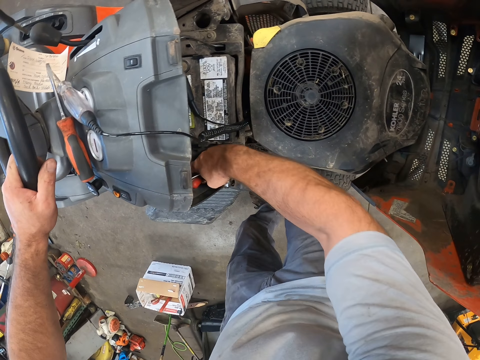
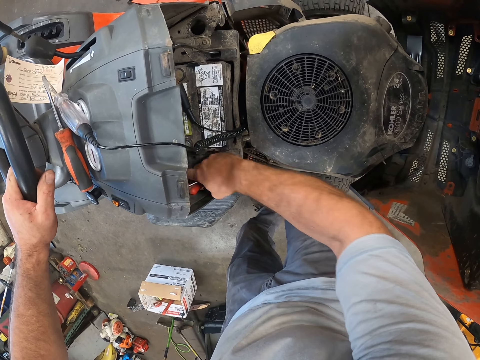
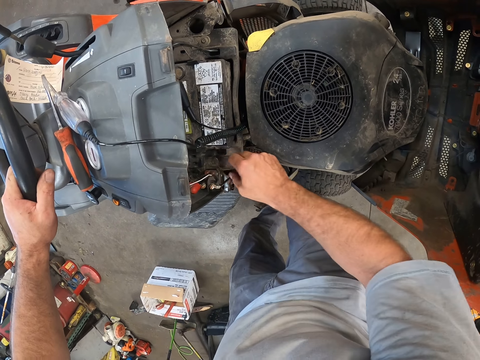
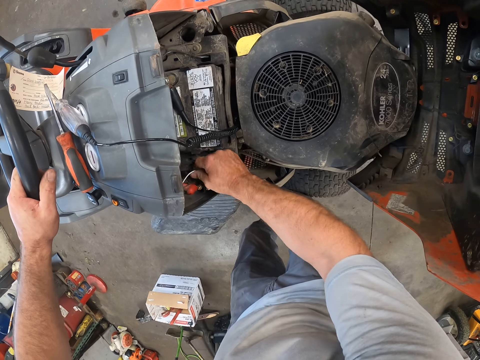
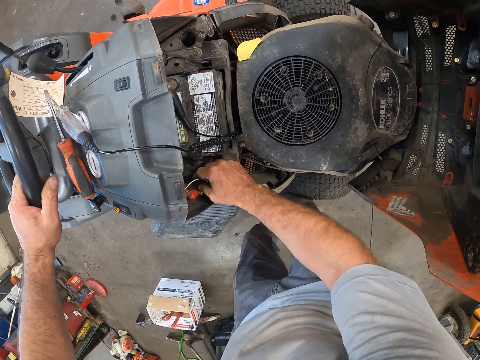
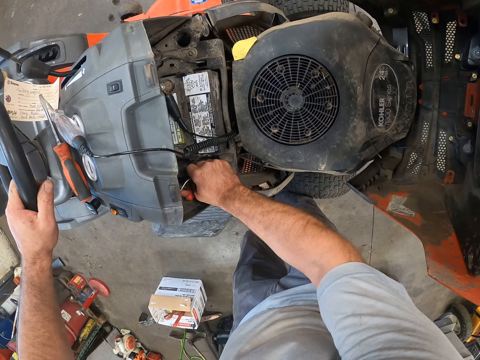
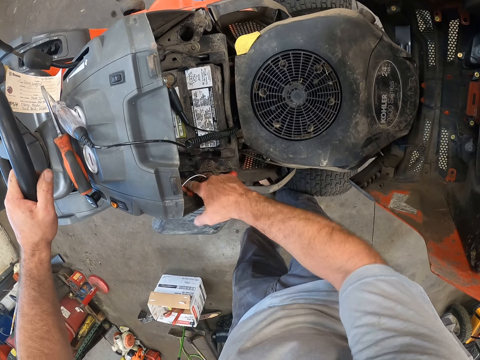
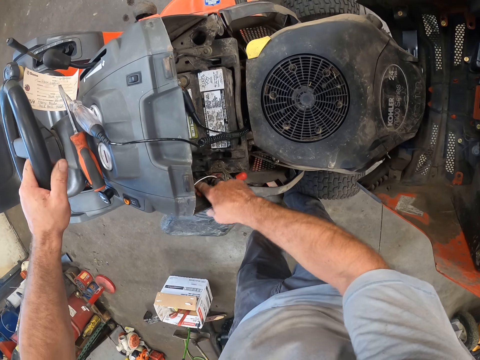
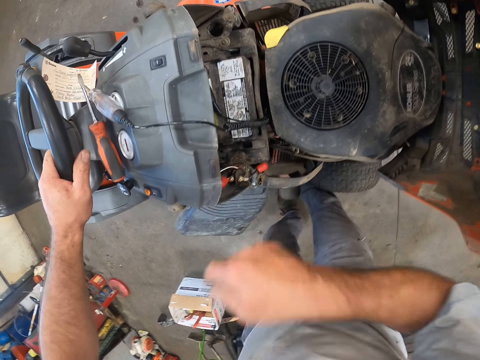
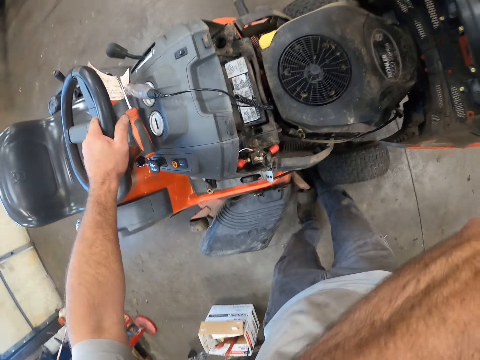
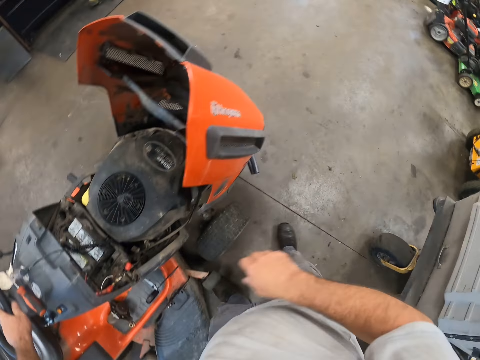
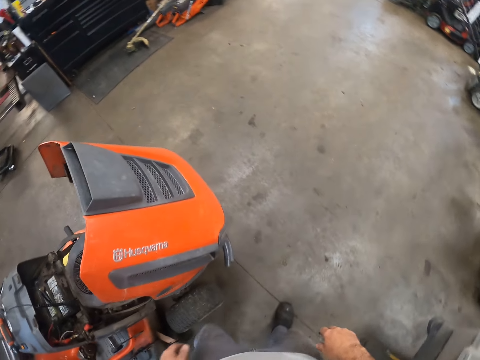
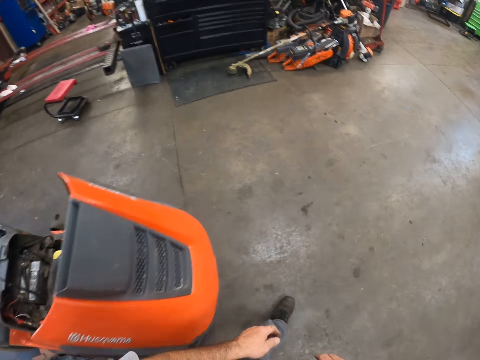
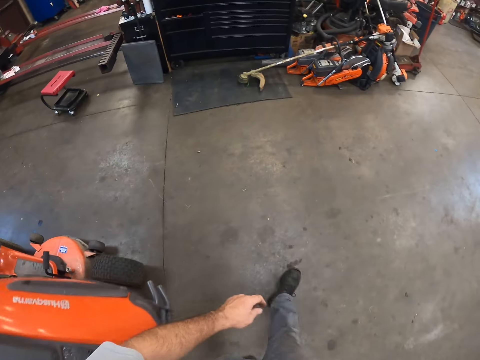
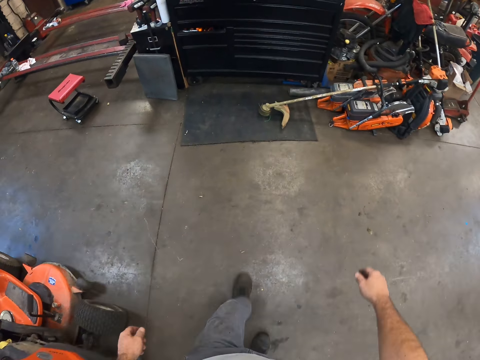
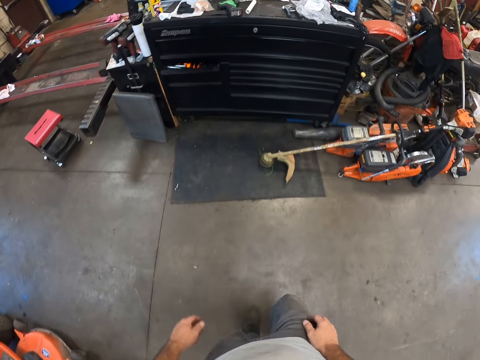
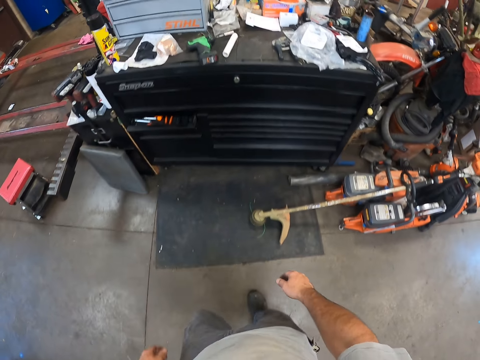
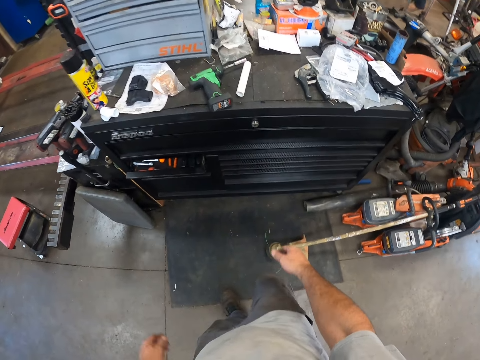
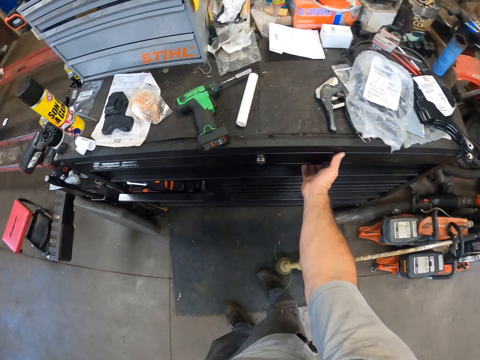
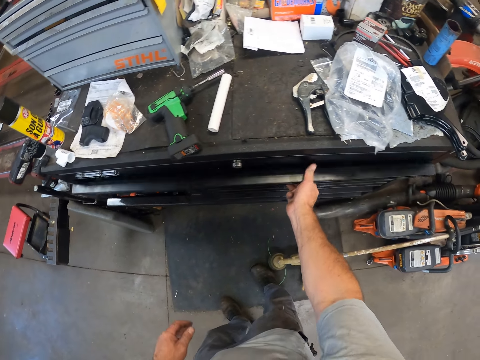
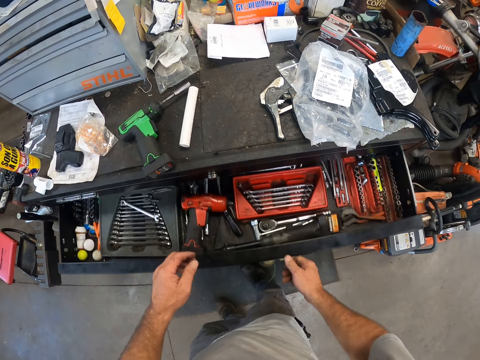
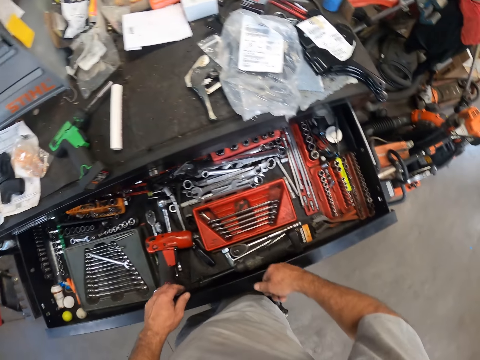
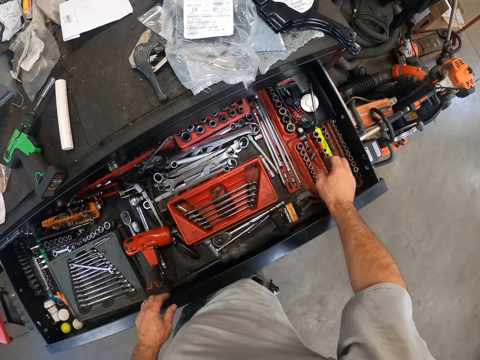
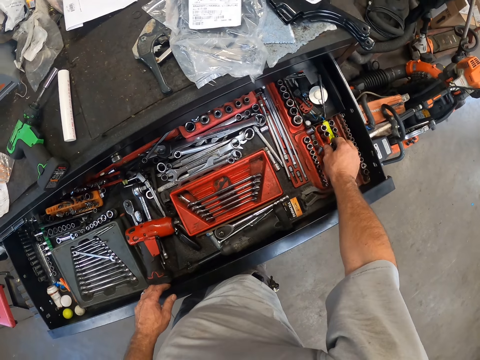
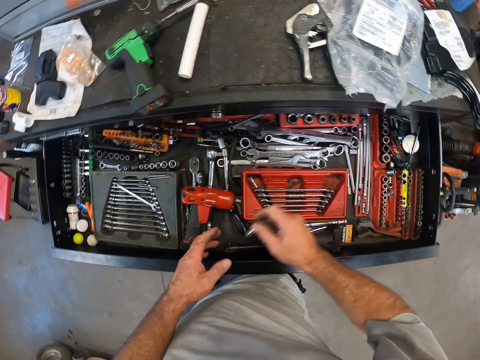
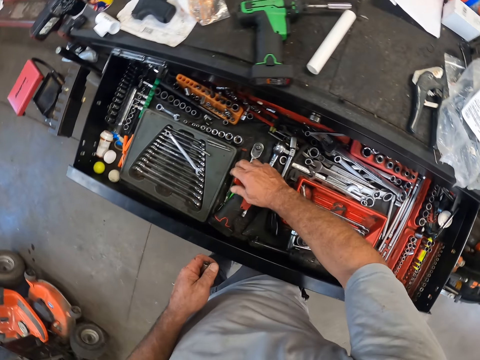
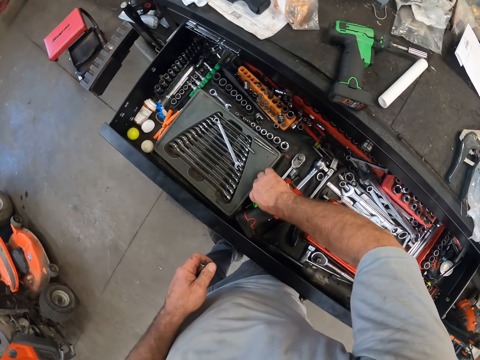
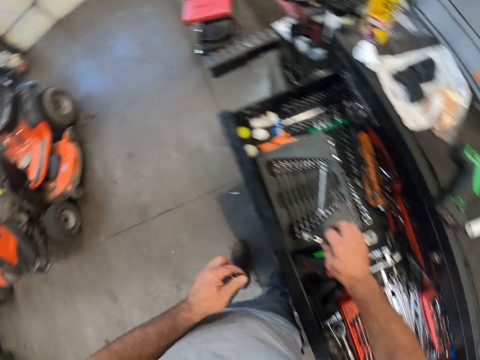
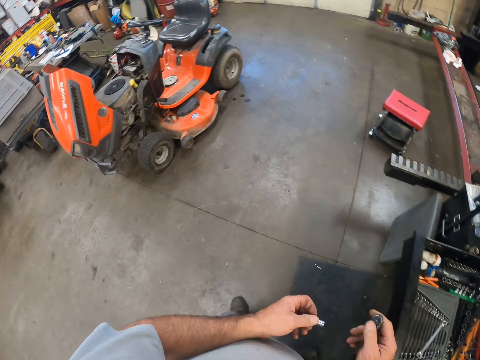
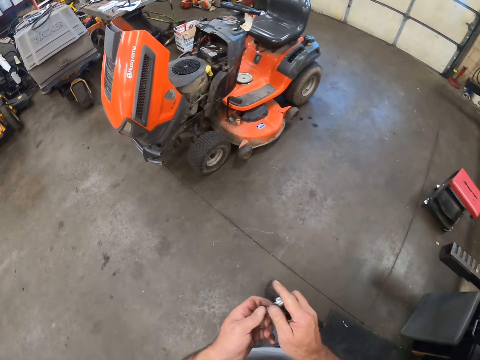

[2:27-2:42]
The camera wearer walks around the room. He opens the tool box with his right hand. He picks up a socket set from the tool box with his right hand. He passes the socket set from his right hand to his left hand. He picks up a ratchet spanner from the tool box with his right hand. He picks up the bolts.

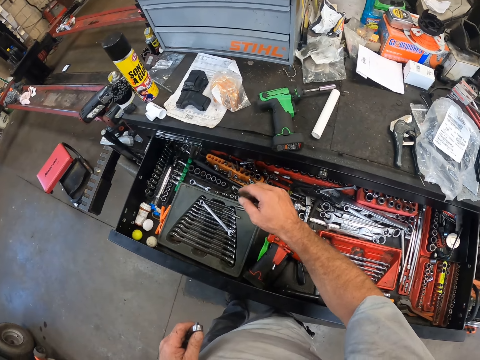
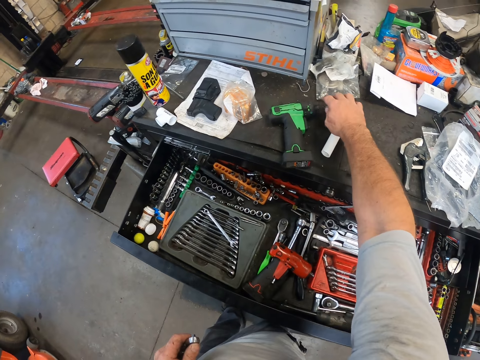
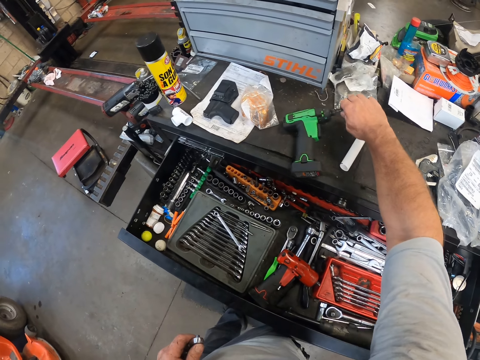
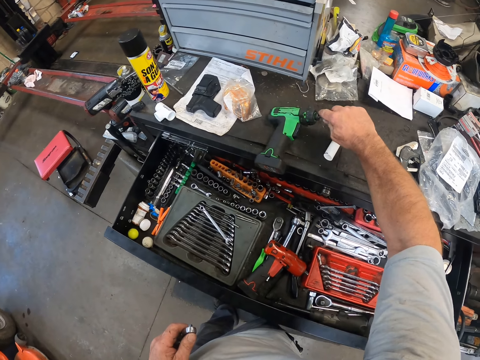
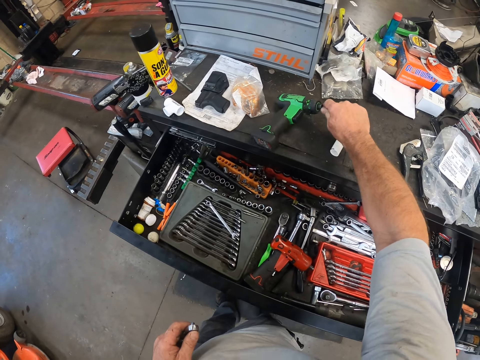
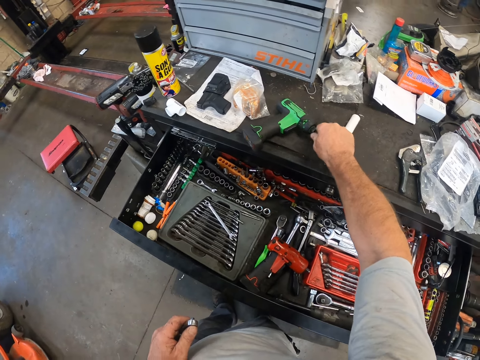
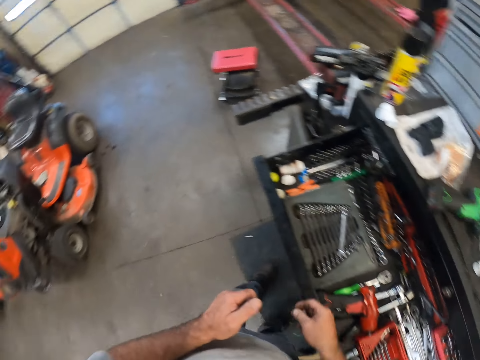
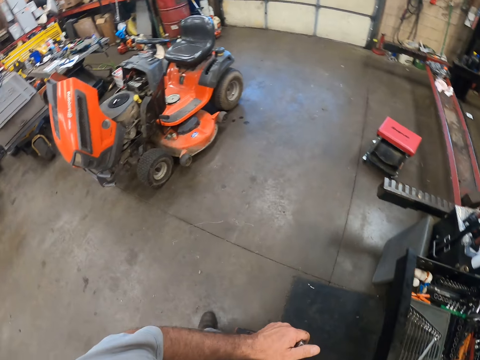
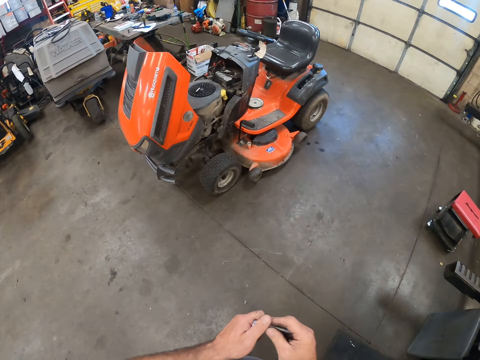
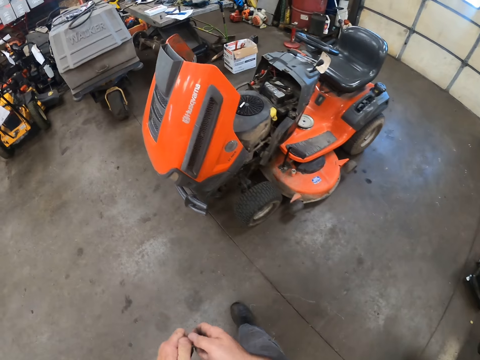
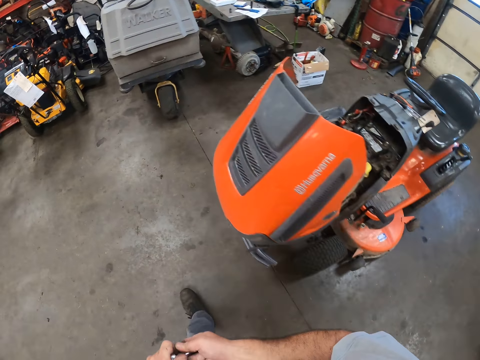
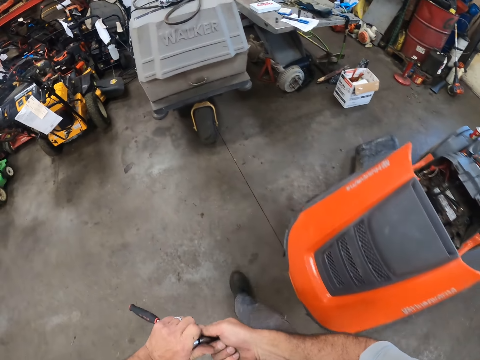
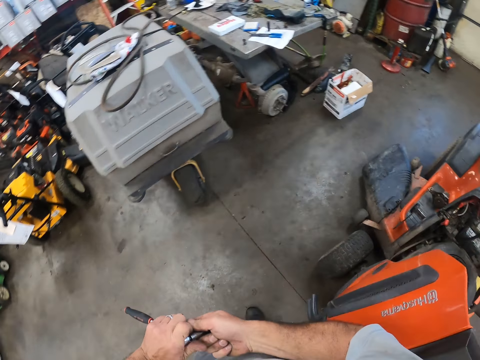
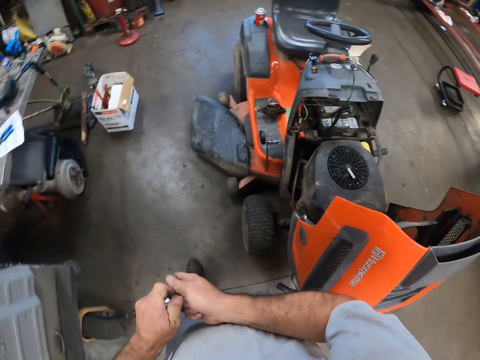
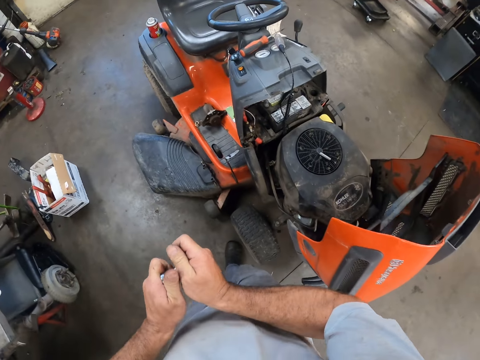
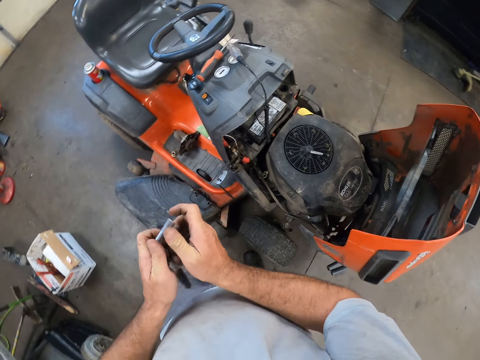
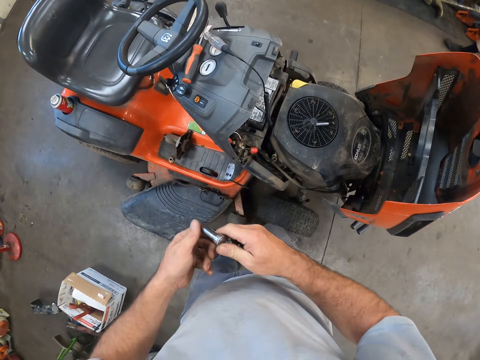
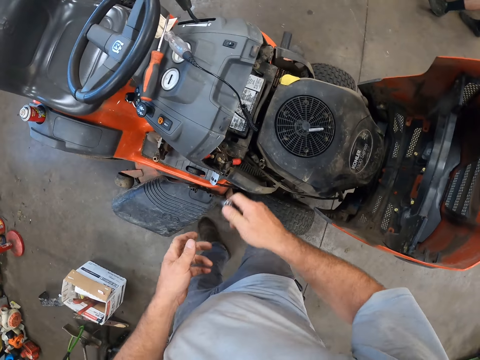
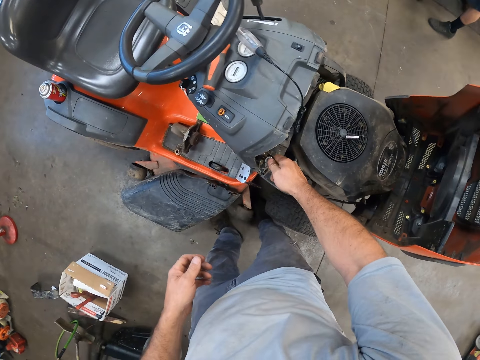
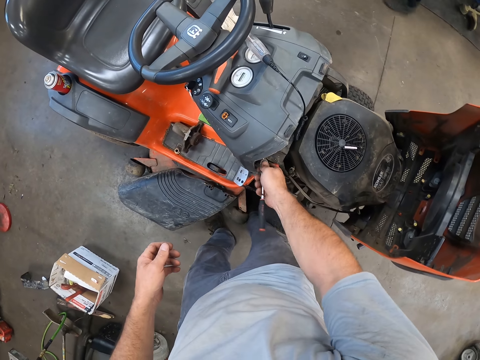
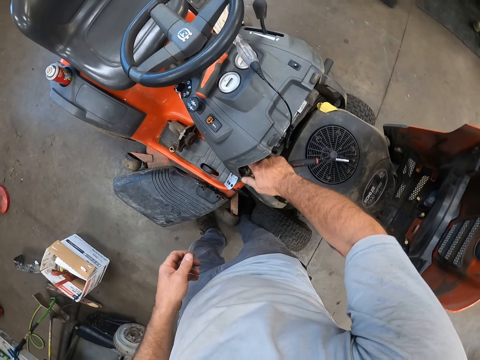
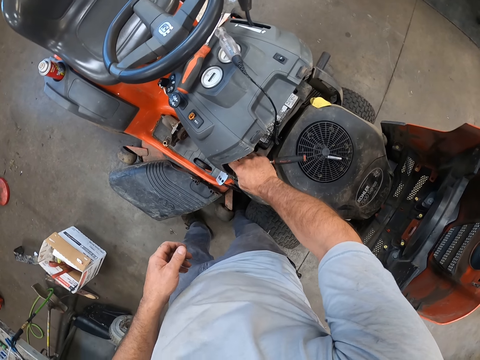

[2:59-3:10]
The camera wearer detaches another socket set from an impact wrench on the tool box with his right hand. He attaches the socket set to the ratchet spanner. He walks round the room. He fixes the bolt on the lawn mower. He unscrews a nut in the engine assembly with the ratchet spanner in his right hand.
